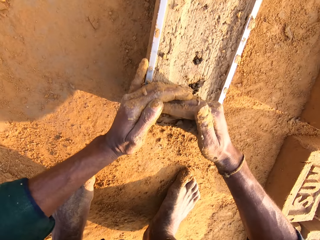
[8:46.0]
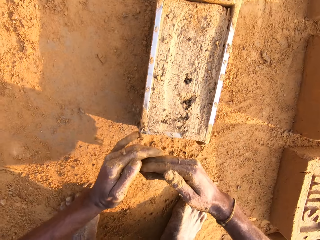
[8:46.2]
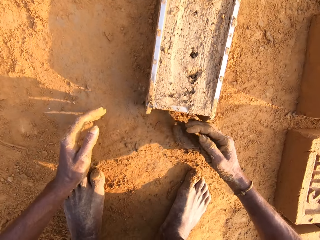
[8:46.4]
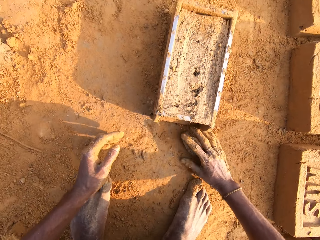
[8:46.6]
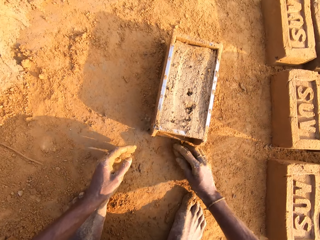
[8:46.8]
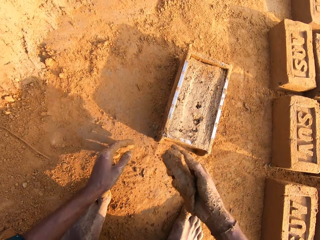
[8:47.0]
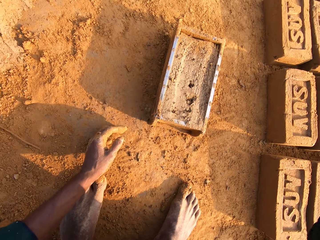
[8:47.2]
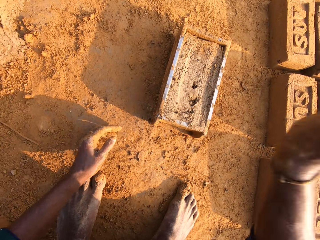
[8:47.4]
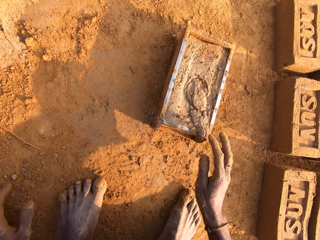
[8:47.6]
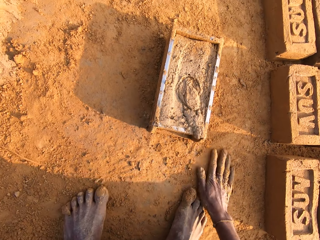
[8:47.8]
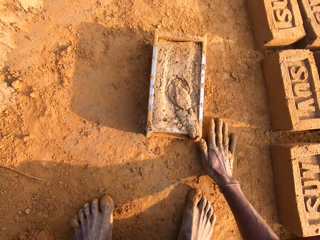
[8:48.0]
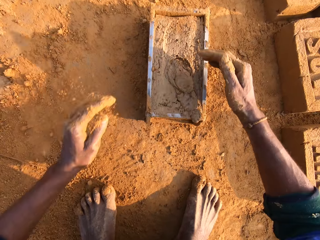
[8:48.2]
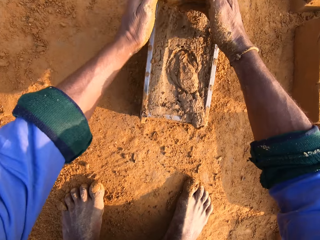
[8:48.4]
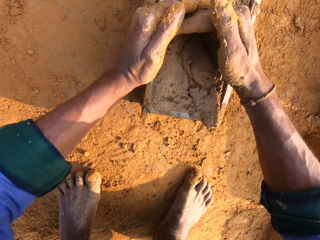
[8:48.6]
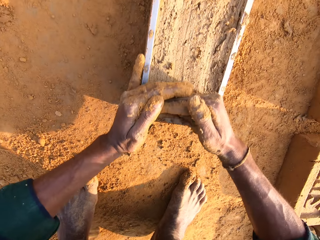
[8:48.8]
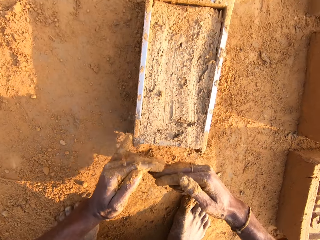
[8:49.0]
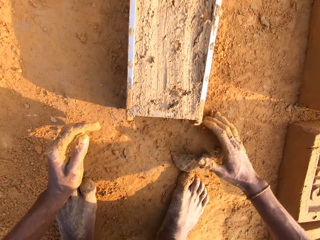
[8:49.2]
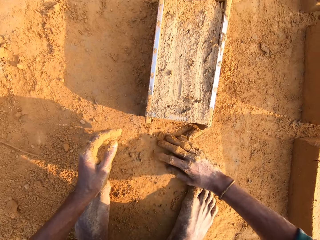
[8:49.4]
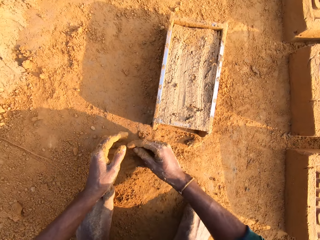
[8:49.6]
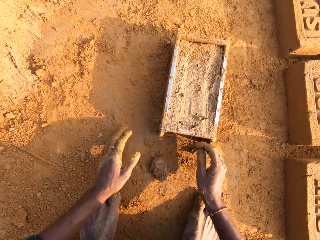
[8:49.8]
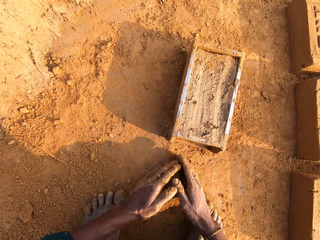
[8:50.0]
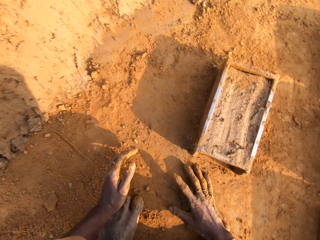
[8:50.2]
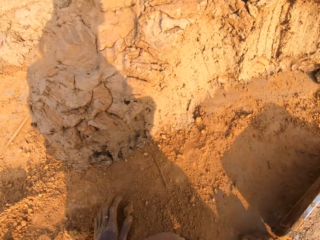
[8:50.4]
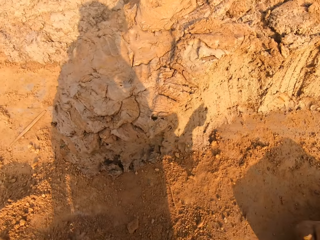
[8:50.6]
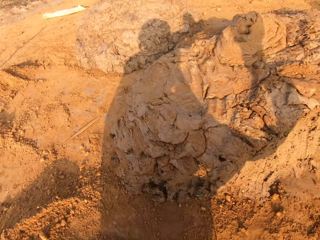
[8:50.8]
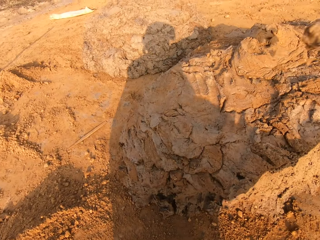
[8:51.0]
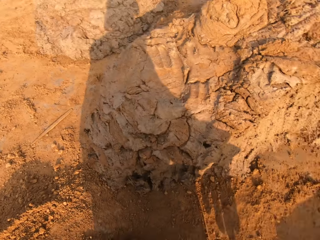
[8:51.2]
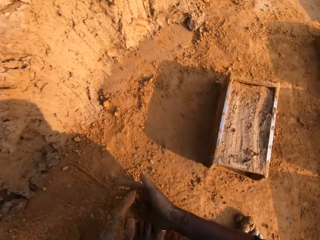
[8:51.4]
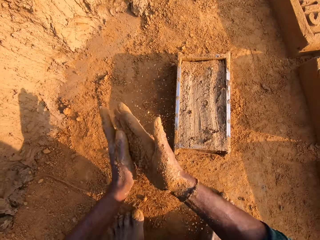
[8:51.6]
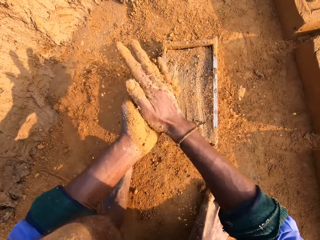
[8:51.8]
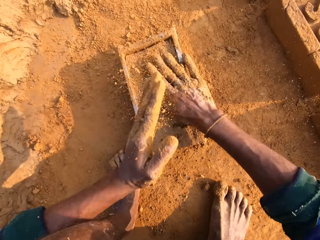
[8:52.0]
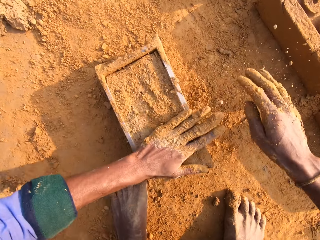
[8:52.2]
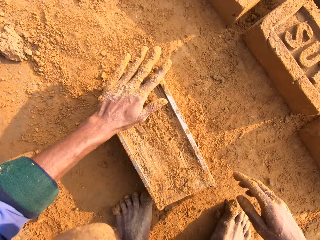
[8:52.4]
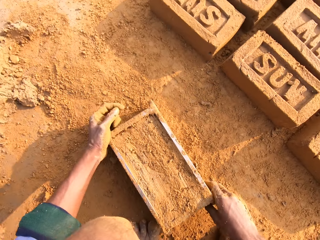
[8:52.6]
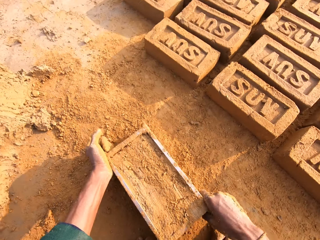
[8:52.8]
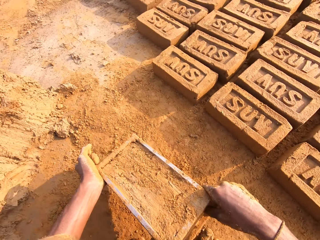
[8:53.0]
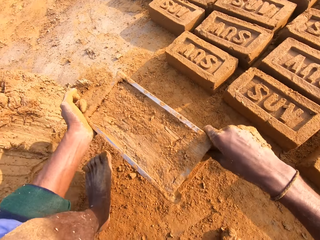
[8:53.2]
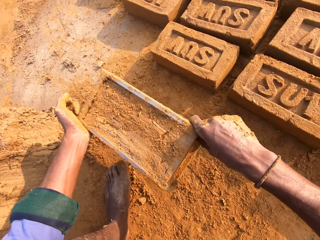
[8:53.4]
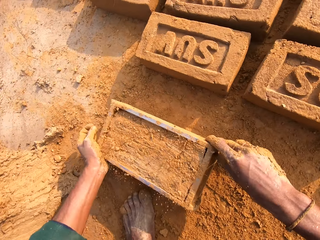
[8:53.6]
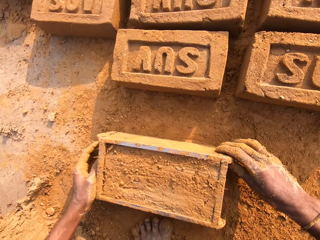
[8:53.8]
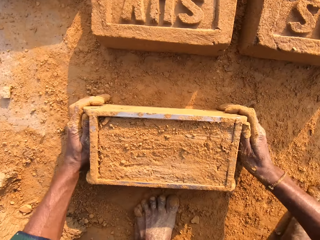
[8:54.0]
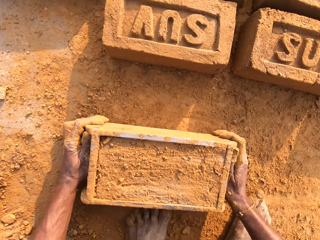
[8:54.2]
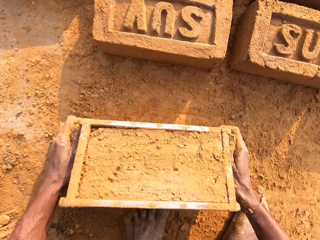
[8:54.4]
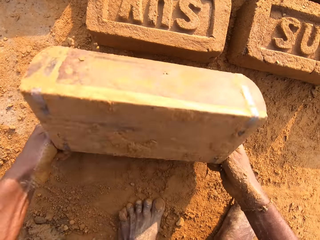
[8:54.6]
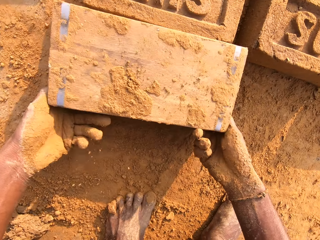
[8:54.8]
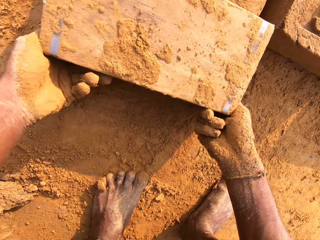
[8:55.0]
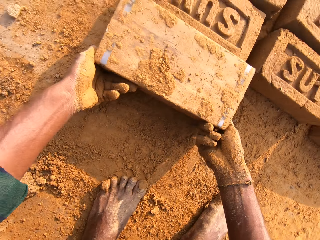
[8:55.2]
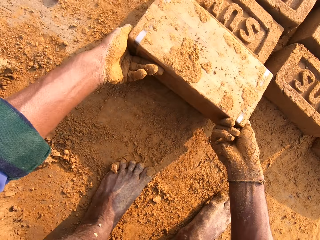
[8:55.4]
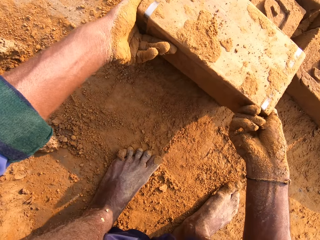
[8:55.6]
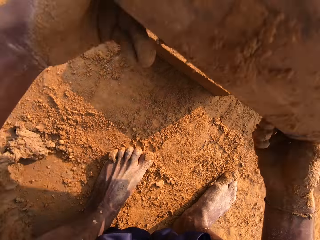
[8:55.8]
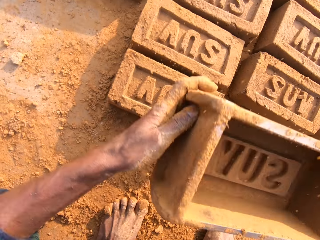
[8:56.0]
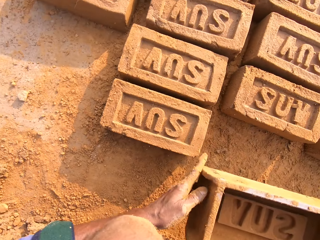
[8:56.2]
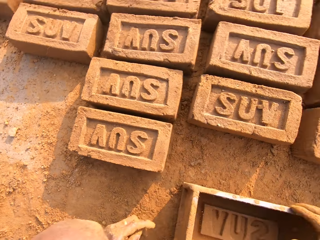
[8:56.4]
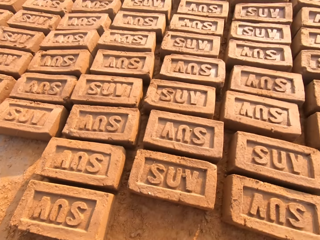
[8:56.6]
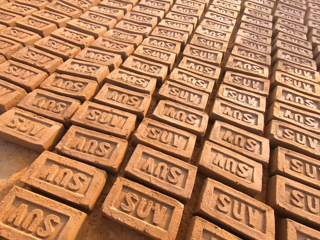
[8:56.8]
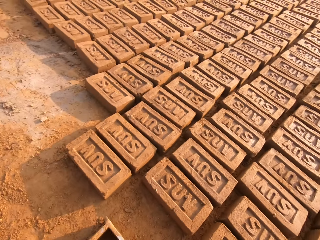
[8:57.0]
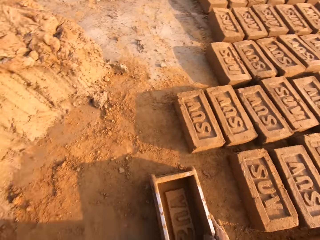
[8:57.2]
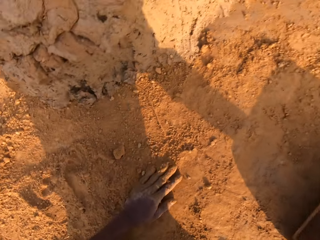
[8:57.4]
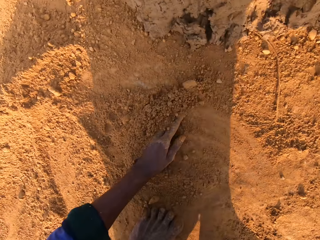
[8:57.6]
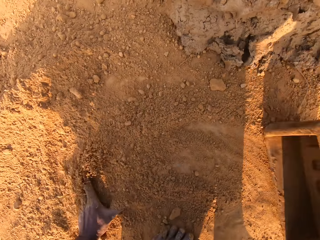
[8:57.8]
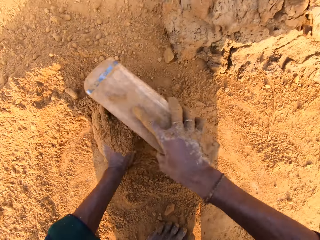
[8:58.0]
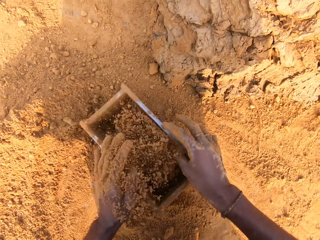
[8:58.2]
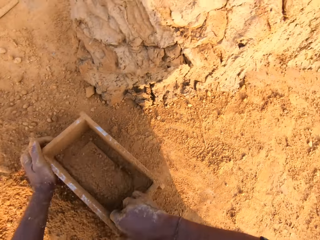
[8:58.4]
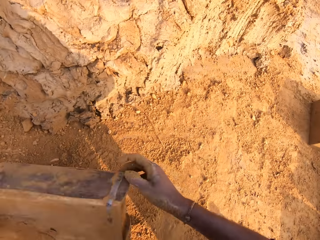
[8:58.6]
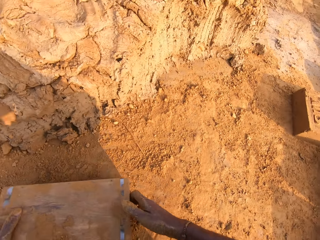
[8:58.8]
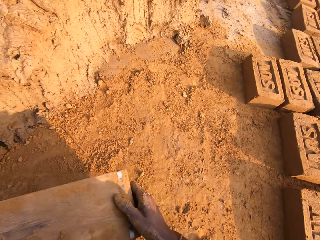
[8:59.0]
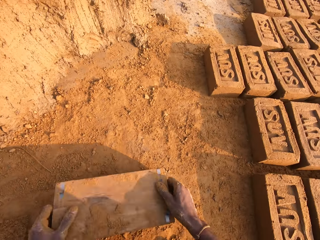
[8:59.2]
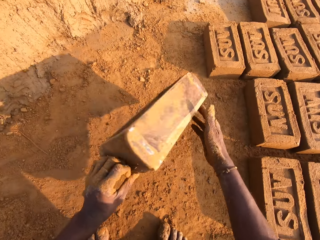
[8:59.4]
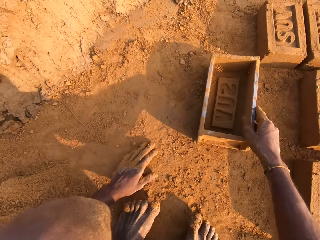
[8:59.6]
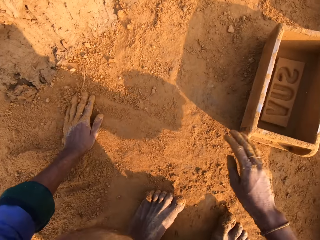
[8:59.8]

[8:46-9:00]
The camera wearer removes the excess clay from the brick mold. They pick the clay with the right hand and drop the clay on the brick mold. They swing both hands. They remove the excess clay from the brick mold. They pick the clay with both hands and drop the clay on the ground. They pick the soil with the left hand and pour the soil on the brick mold. They carry the brick mold with both hands and drop the brick mold on the ground. They drop the brick on the ground. They flip the brick mold on the ground. They carry the brick mold with both hands and drop the brick mold on the ground. They remove the brick from the brick mold. They rub the left hand on the soil. They put the soil in the brick mold. They pour the soil on the ground. They collect soil with the brick mold.

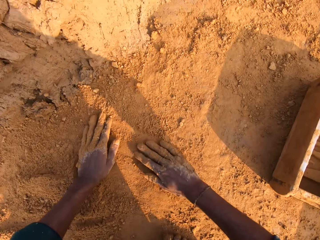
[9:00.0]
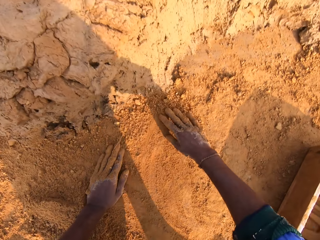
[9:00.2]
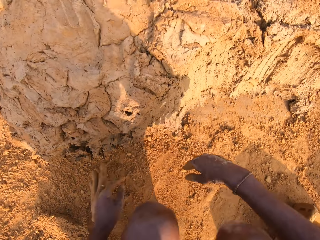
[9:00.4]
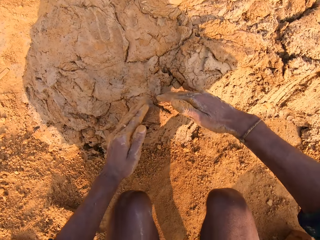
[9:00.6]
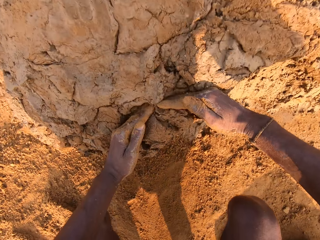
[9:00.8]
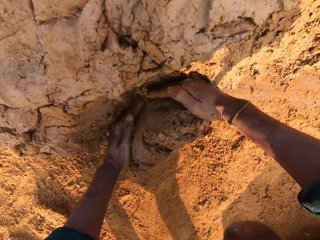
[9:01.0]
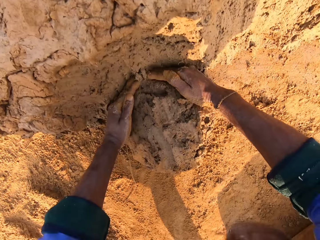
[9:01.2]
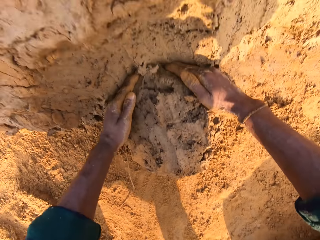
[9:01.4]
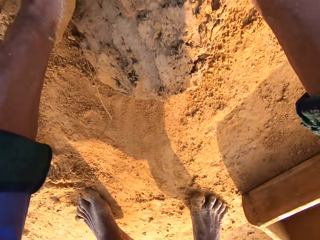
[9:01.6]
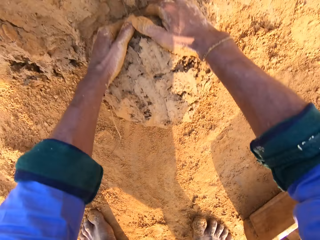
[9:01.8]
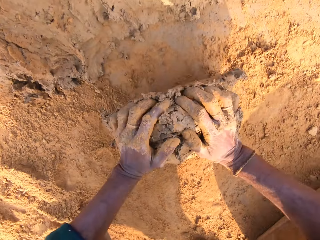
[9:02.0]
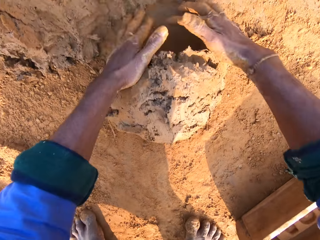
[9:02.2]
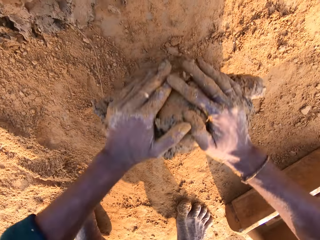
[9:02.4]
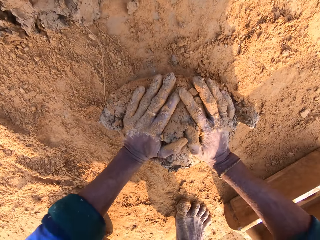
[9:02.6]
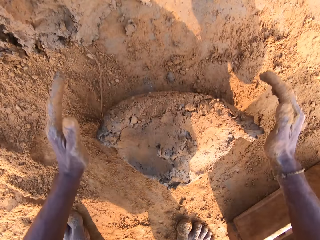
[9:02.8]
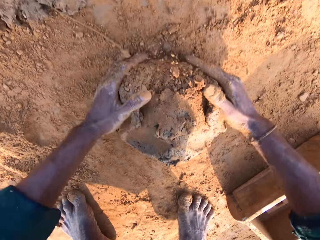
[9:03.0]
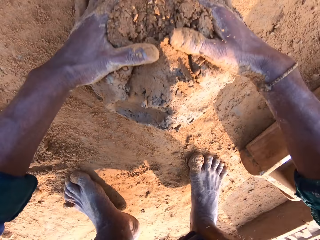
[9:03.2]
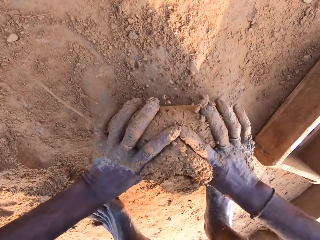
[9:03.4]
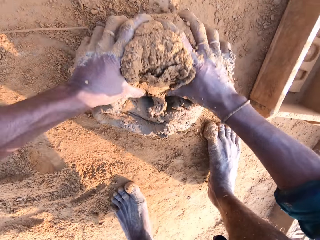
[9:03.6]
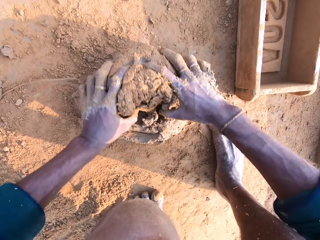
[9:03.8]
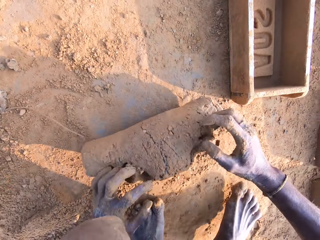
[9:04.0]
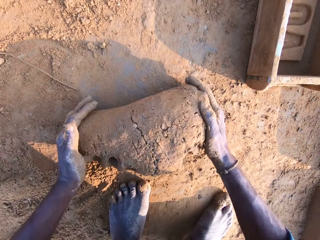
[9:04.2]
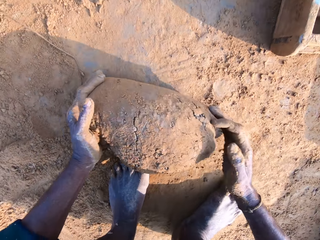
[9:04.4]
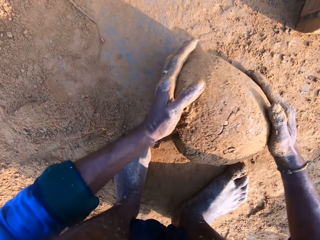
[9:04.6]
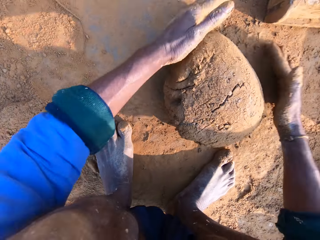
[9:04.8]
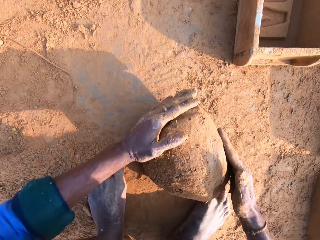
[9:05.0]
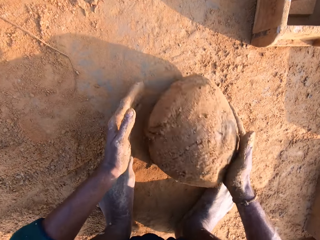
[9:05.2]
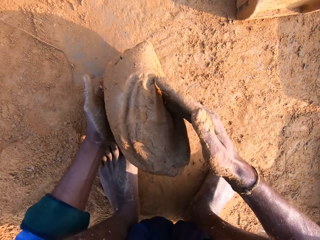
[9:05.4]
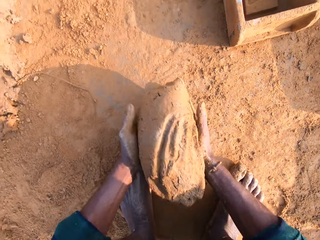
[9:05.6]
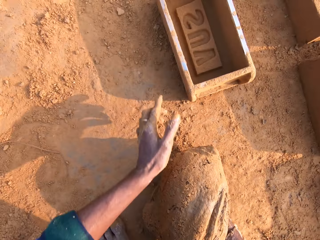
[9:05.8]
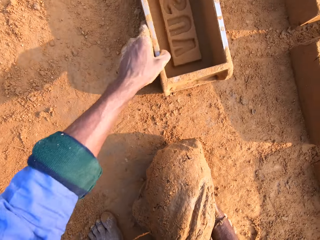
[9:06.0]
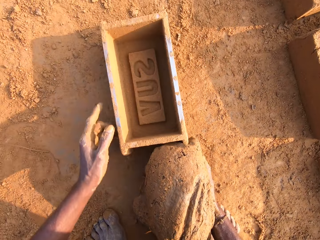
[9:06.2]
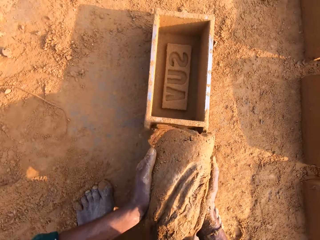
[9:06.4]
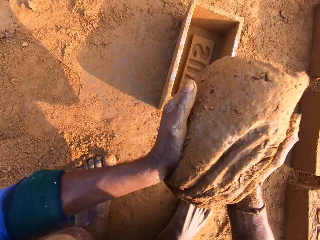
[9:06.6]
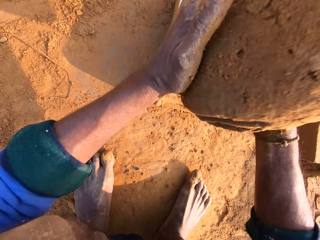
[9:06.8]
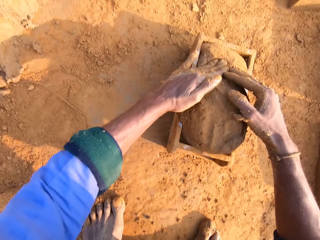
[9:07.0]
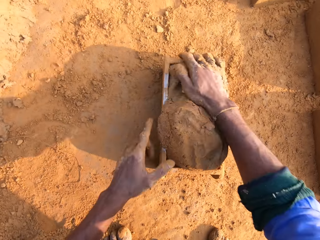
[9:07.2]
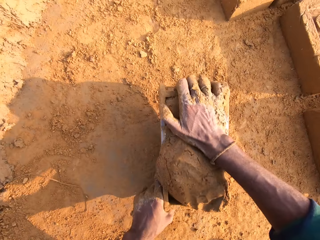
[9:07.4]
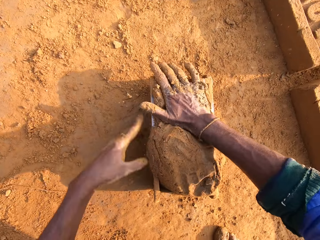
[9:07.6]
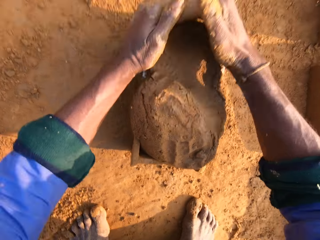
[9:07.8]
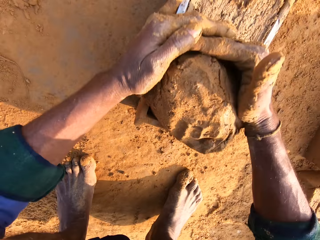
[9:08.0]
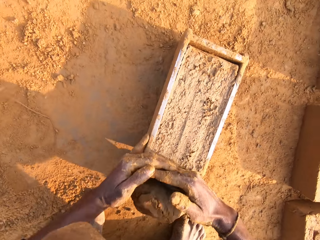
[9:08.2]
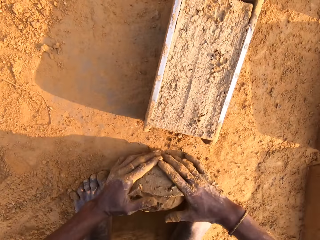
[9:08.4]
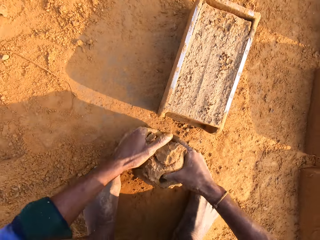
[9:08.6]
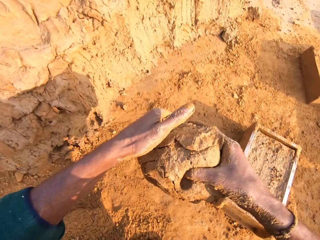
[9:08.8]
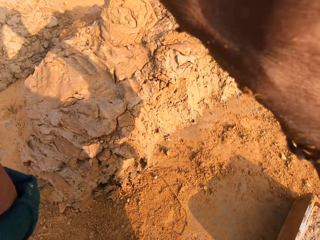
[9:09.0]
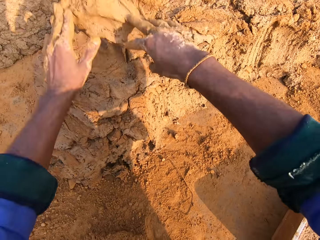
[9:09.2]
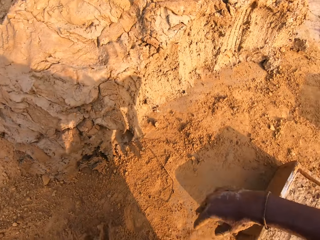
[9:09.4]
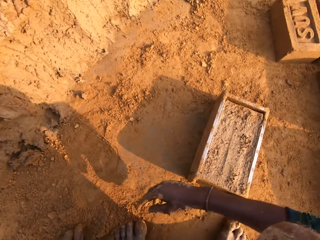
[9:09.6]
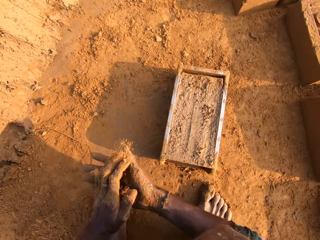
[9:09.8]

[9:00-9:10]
The camera wearer drops the brick mold on the ground. They rub both hands on the soil. They cut the clay with both hands. They scoop the molding clay. They roll the molding clay on the ground. They carry the clay with the right hand. They pull the brick mold closer with the left hand. They drop the clay on the brick mold. They remove the excess clay from the brick mold. They pick the clay with both hands. They throw the clay on the ground.
